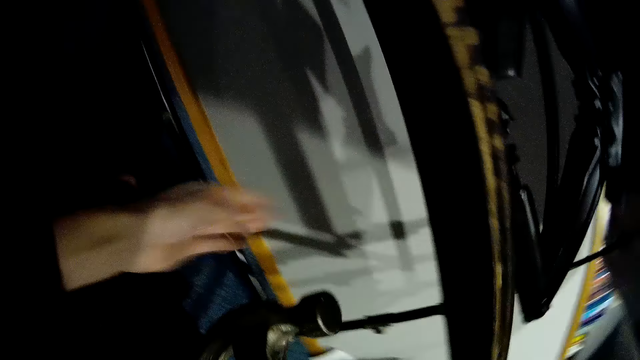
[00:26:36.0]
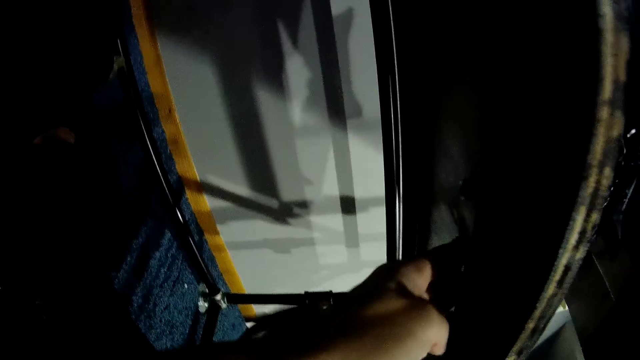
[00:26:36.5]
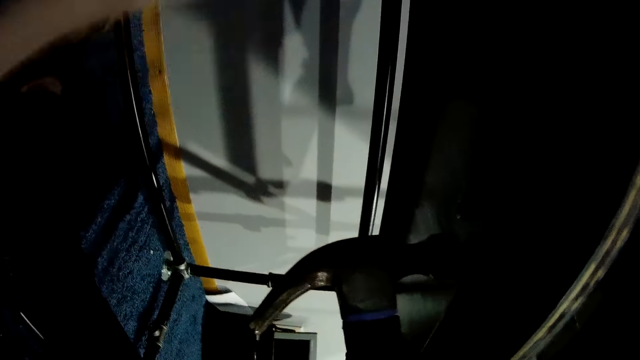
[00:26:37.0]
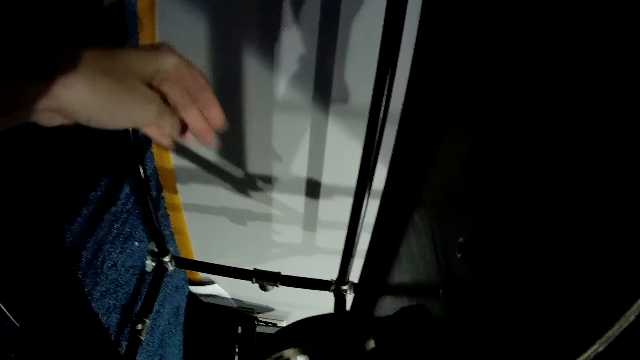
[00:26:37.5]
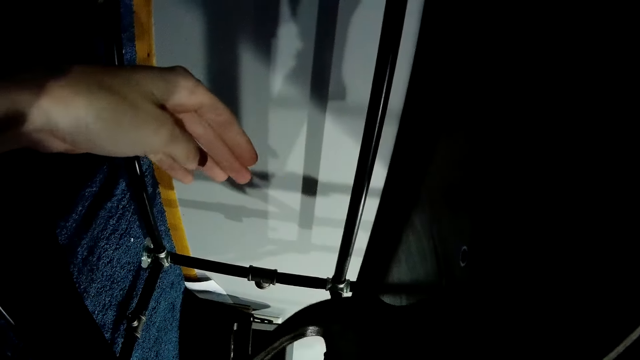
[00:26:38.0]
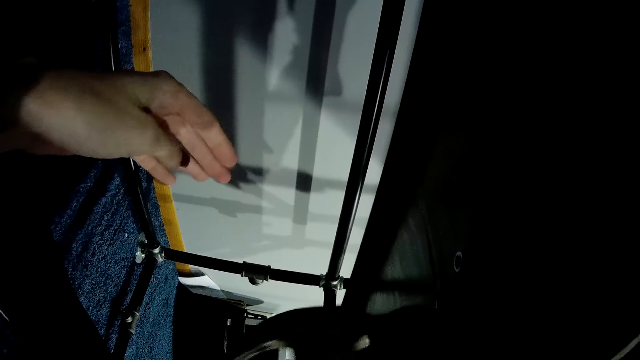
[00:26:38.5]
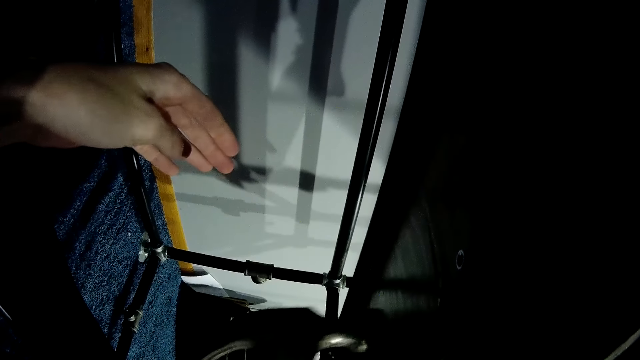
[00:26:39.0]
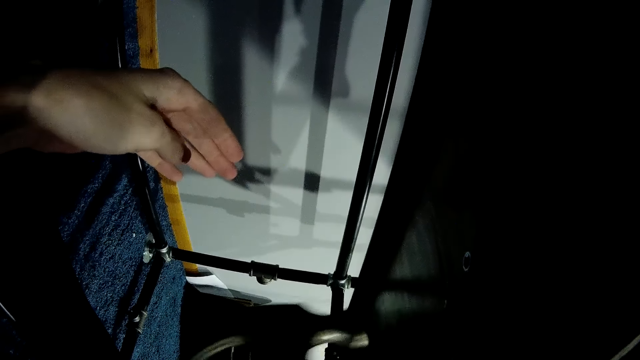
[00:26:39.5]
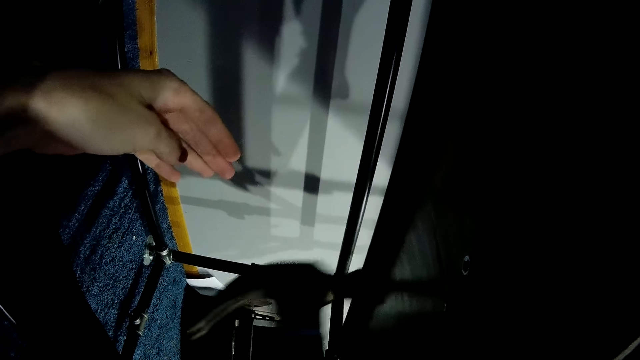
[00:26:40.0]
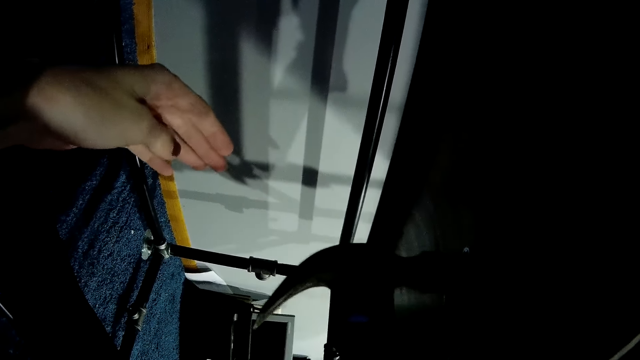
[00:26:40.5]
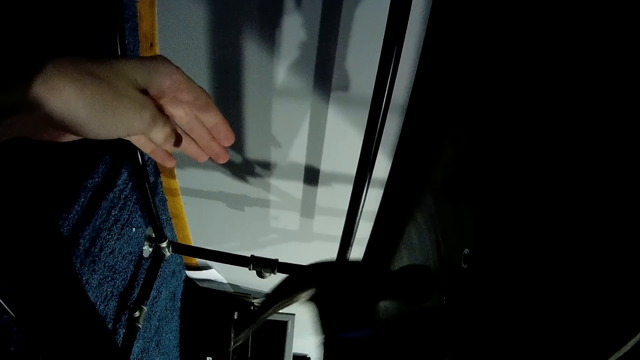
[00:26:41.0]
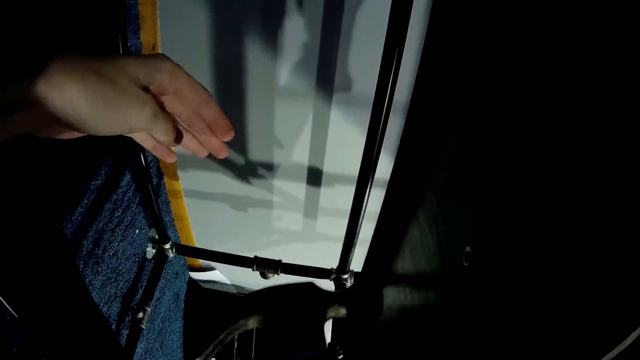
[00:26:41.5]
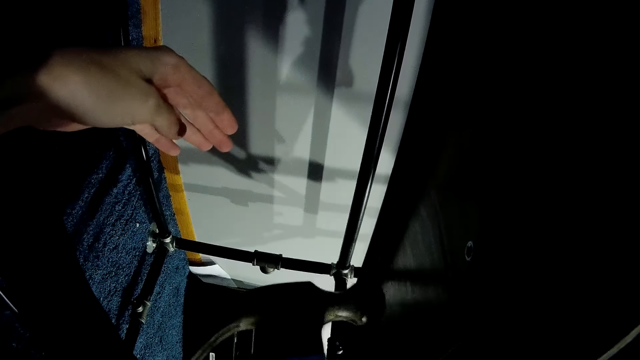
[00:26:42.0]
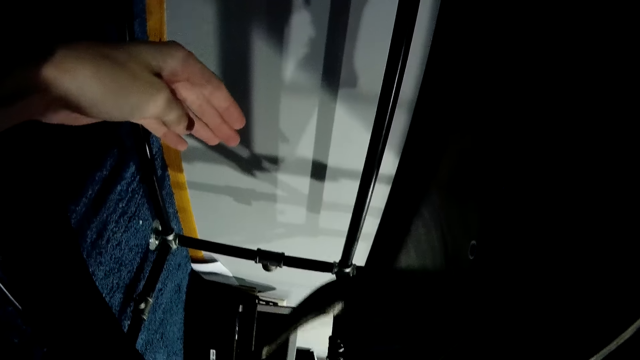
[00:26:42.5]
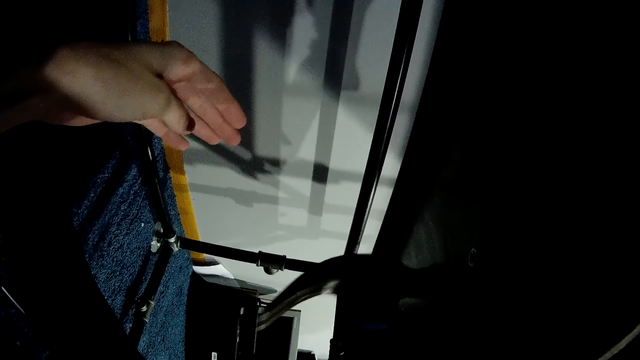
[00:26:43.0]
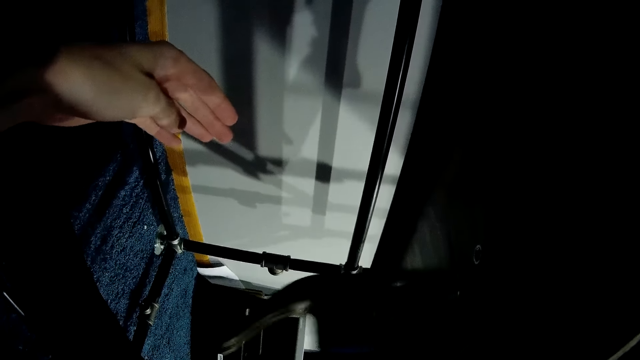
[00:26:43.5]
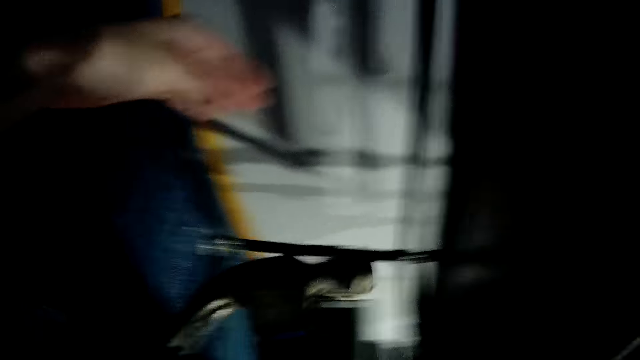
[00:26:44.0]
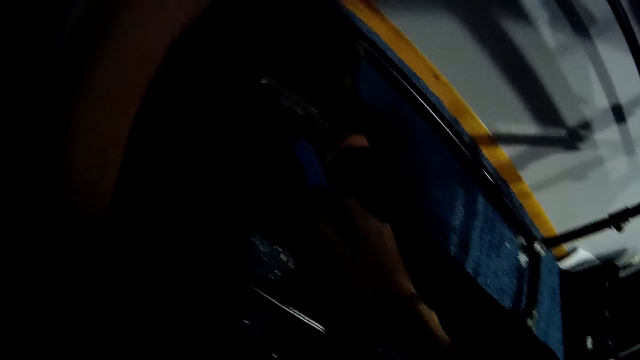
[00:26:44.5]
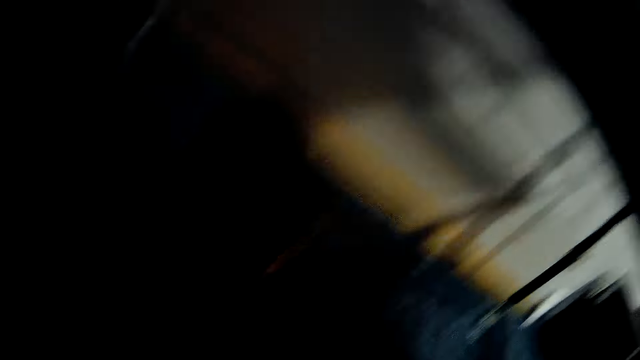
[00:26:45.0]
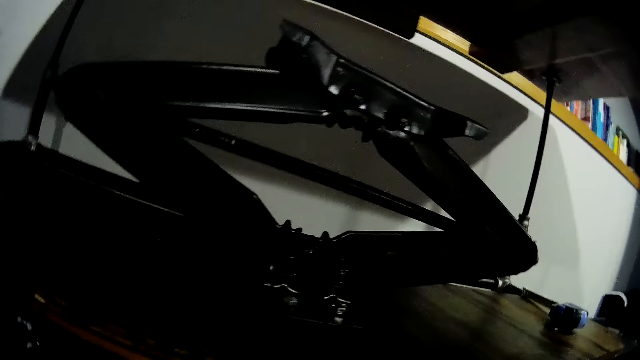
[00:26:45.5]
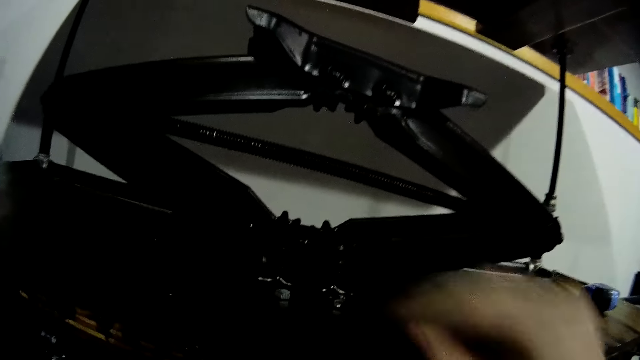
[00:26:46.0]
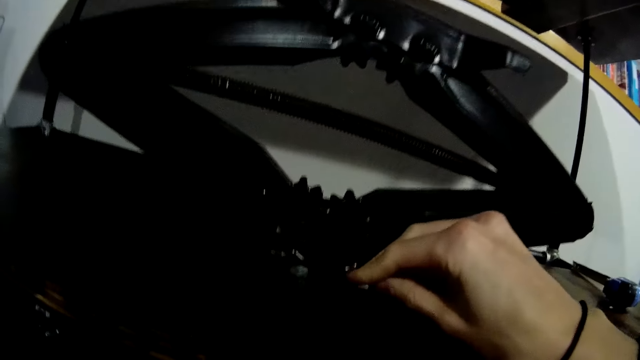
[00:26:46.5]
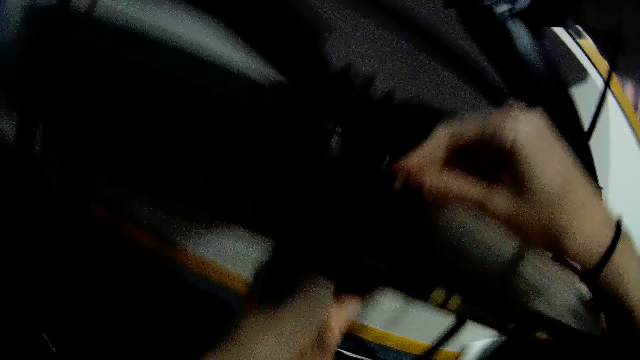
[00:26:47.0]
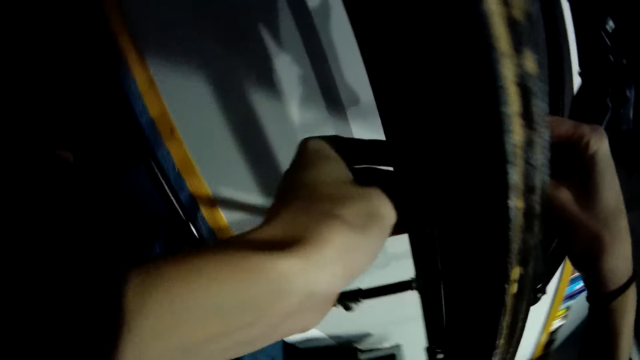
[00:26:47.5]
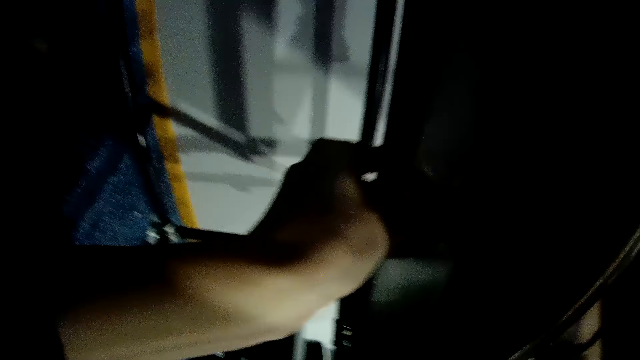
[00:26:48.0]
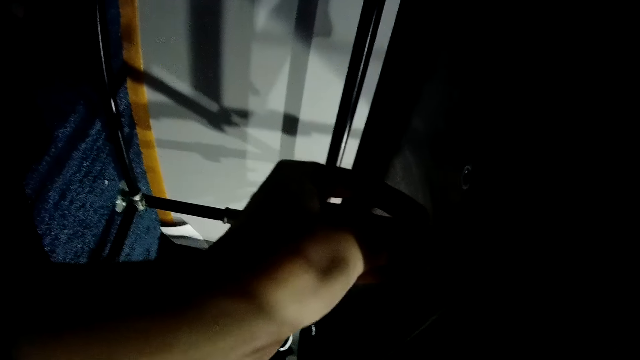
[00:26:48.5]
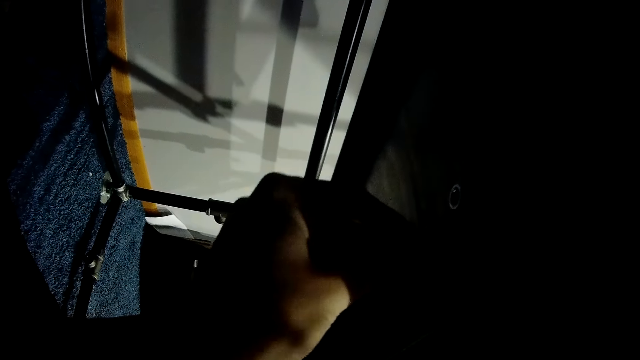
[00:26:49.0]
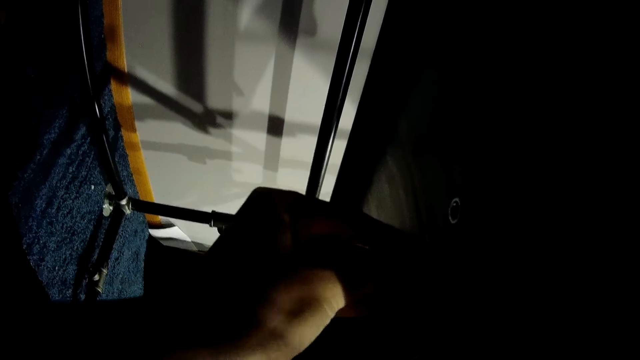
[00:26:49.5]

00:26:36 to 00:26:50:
The camera wearer touches under the car lift jack. She hits the screw beneath the wooden slab with a hammer in her right hand. She puts the hammer on the carpet. She picks up a nail from the shelf. She places a screw on the wooden slab with her right hand.

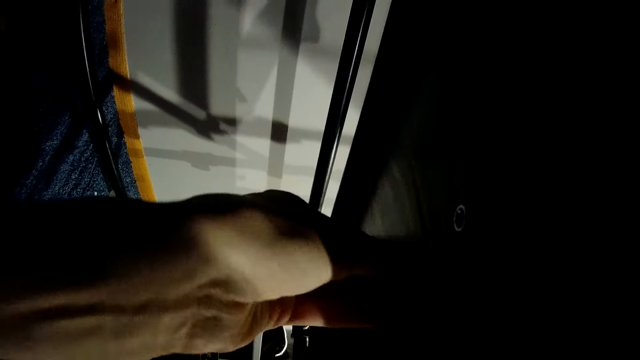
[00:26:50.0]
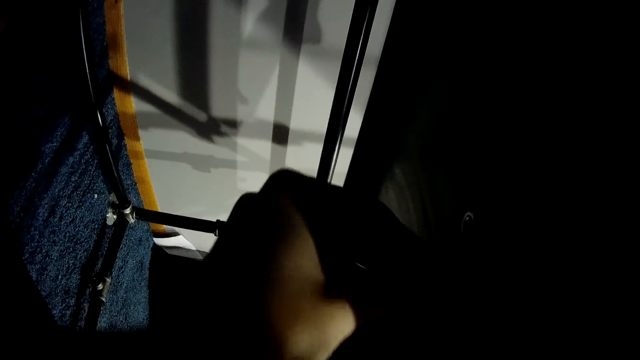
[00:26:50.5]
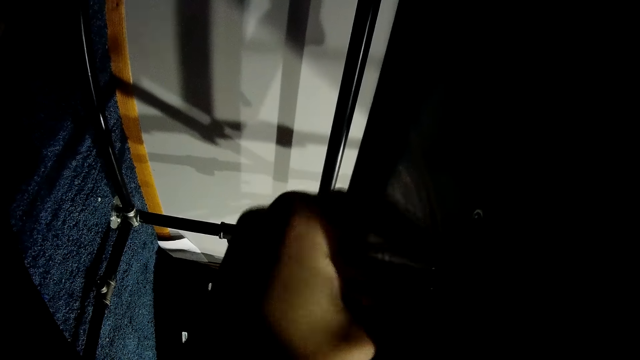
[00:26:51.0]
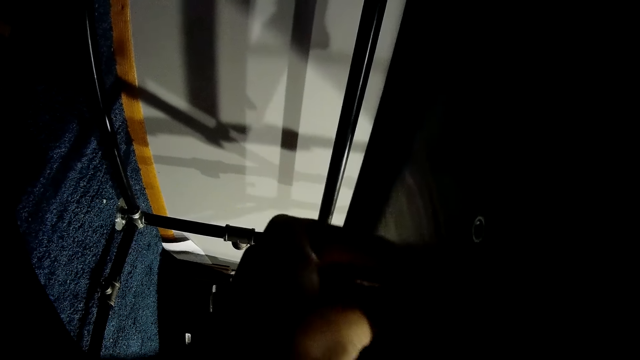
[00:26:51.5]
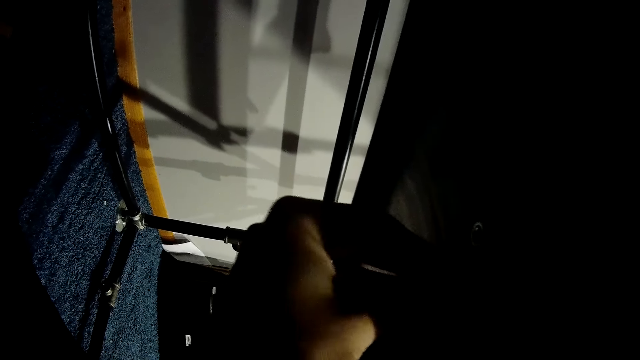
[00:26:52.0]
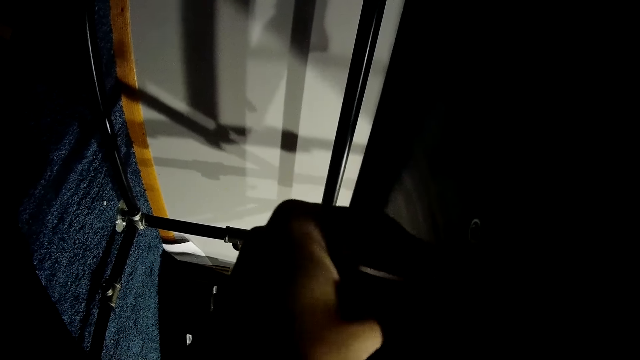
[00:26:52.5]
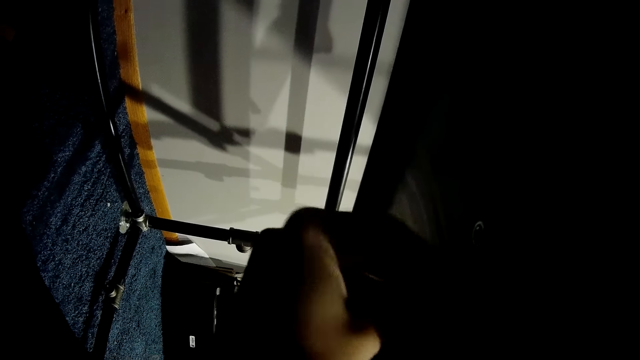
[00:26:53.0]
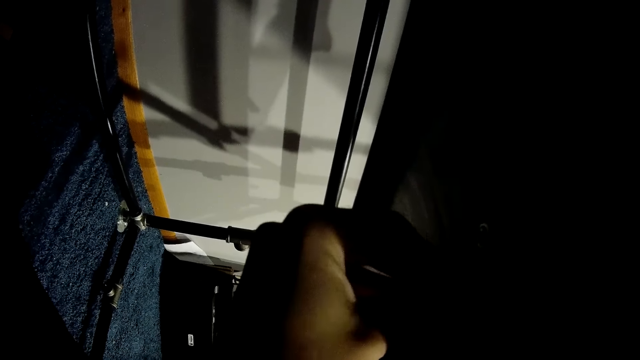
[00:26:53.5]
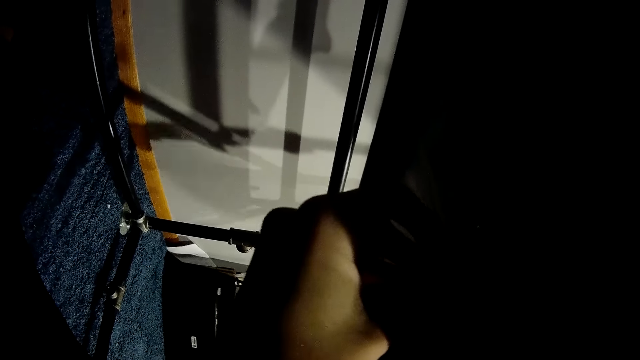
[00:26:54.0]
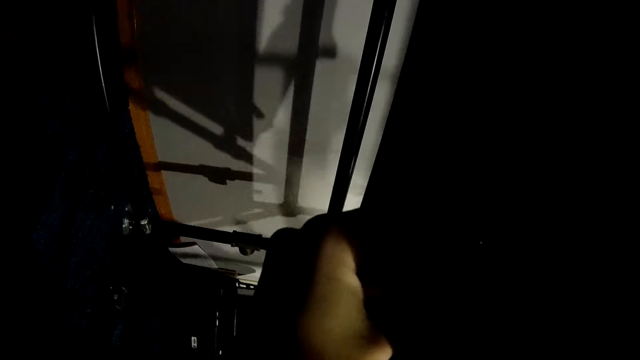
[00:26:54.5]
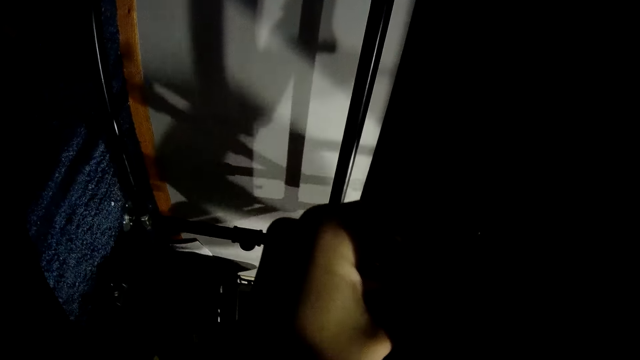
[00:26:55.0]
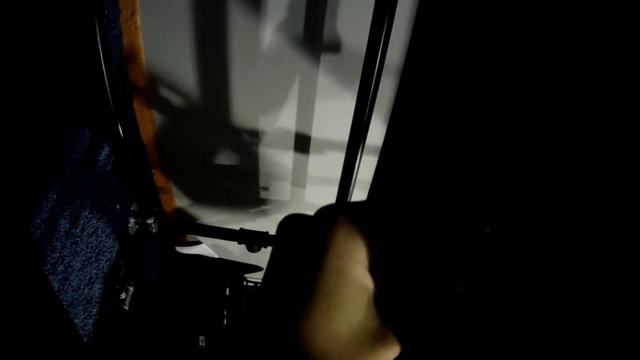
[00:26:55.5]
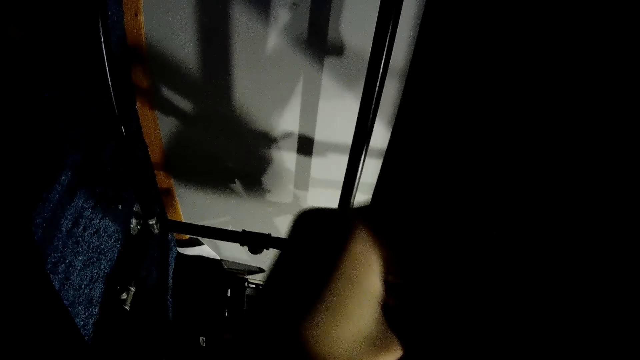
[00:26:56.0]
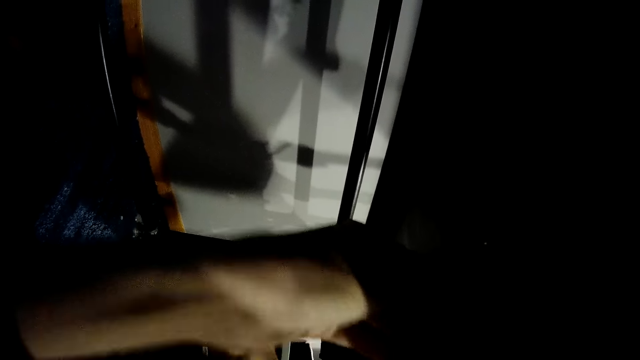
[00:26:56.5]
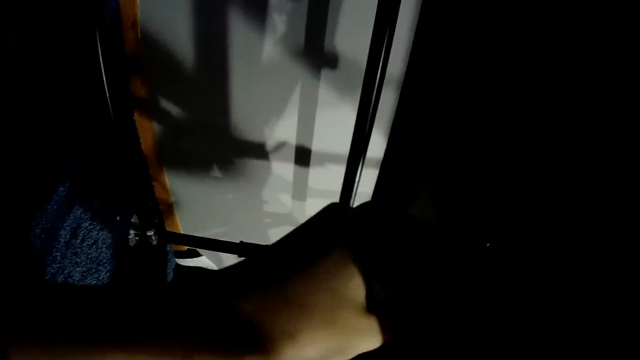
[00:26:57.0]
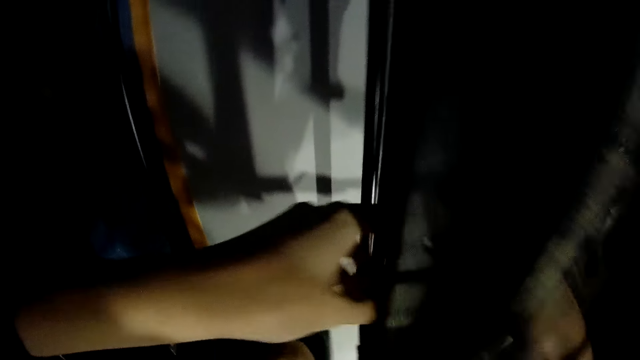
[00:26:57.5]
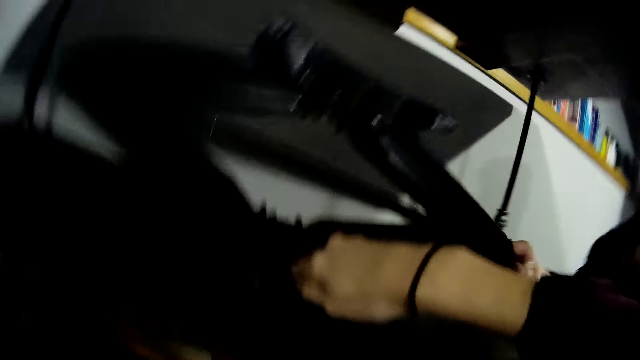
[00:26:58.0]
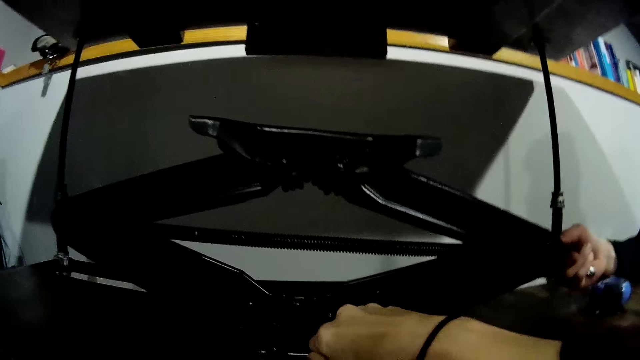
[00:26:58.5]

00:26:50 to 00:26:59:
The camera wearer files the nail on the car lift jack. She screws the screw in her left hand in the wooden slab into the nut in her right hand.
